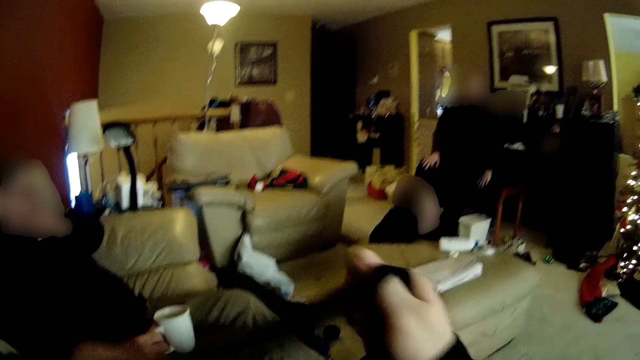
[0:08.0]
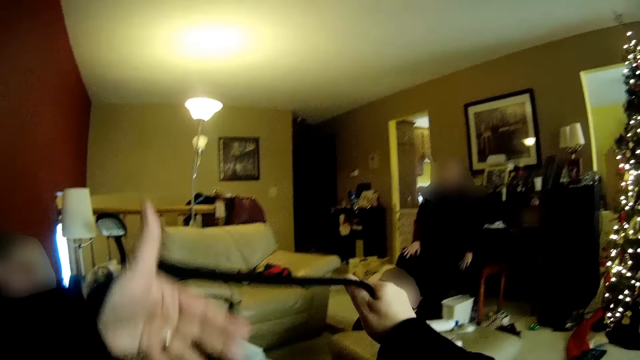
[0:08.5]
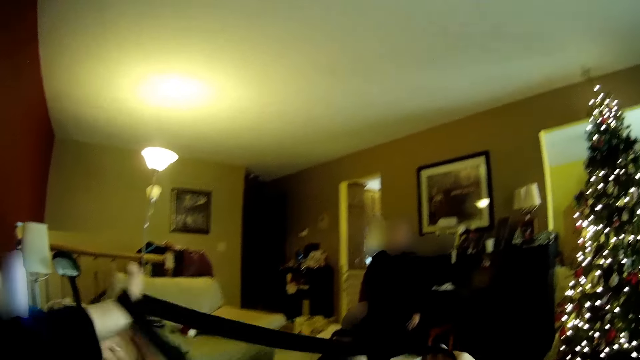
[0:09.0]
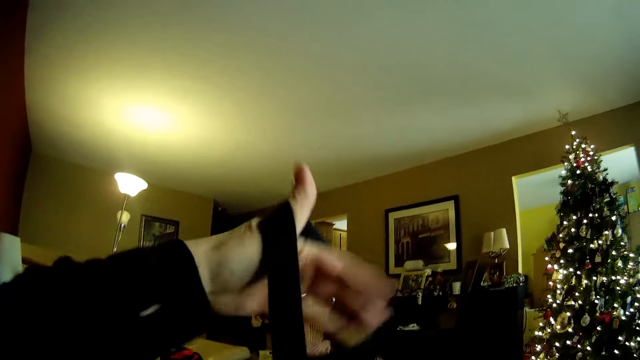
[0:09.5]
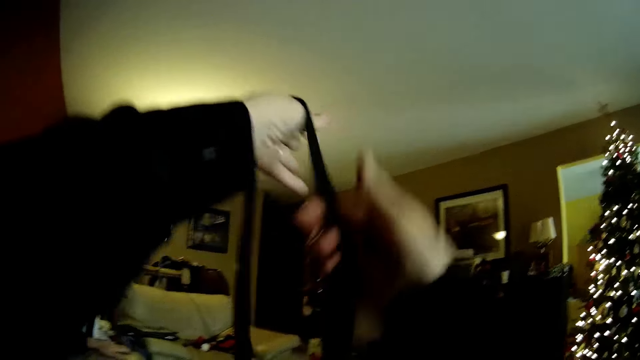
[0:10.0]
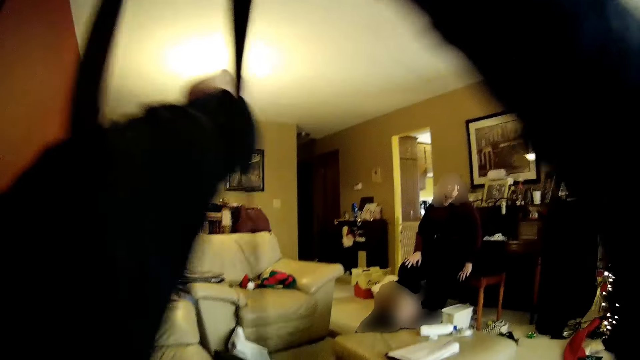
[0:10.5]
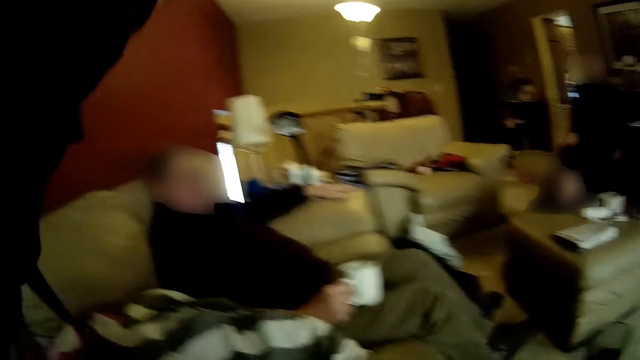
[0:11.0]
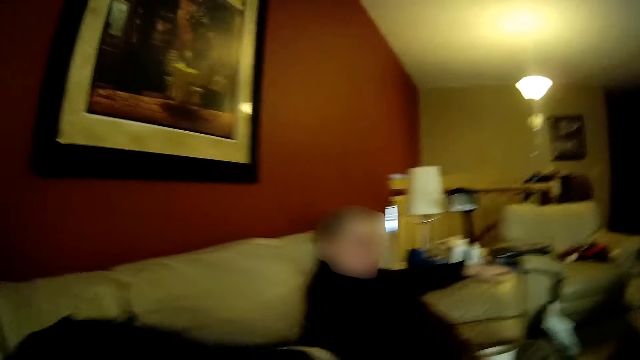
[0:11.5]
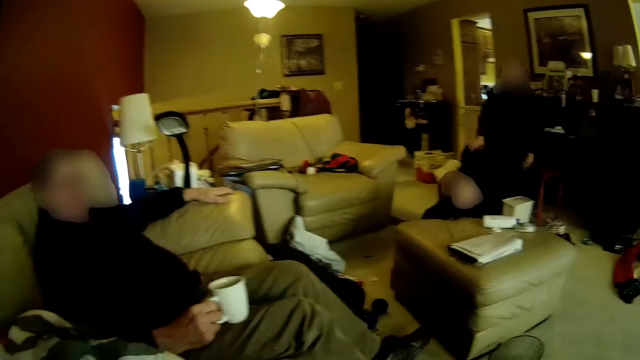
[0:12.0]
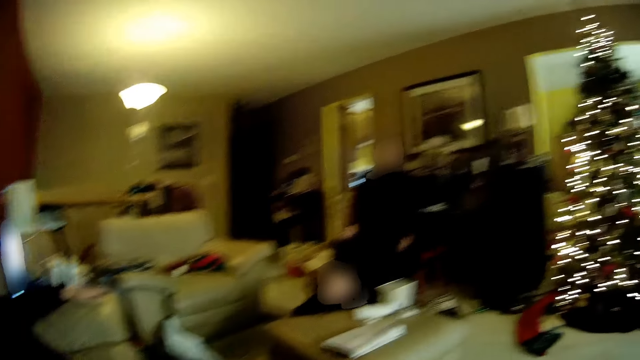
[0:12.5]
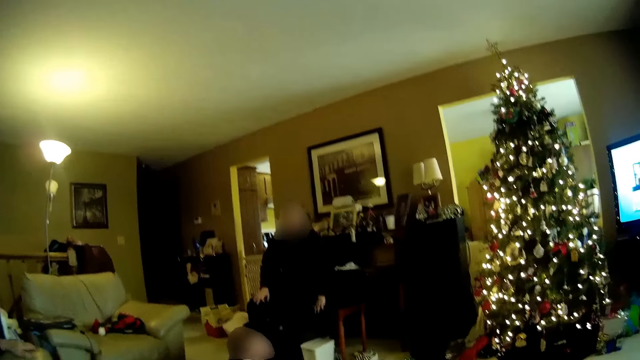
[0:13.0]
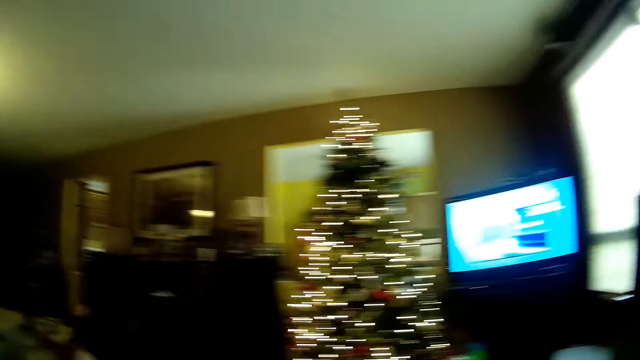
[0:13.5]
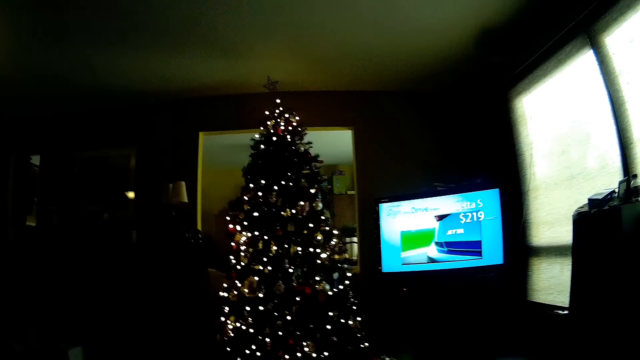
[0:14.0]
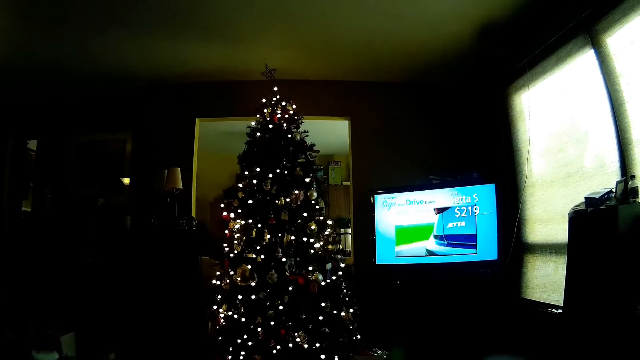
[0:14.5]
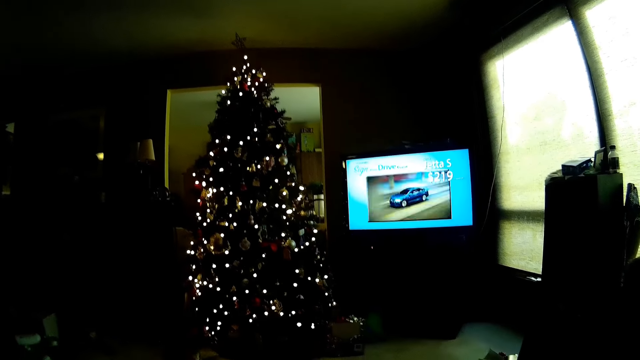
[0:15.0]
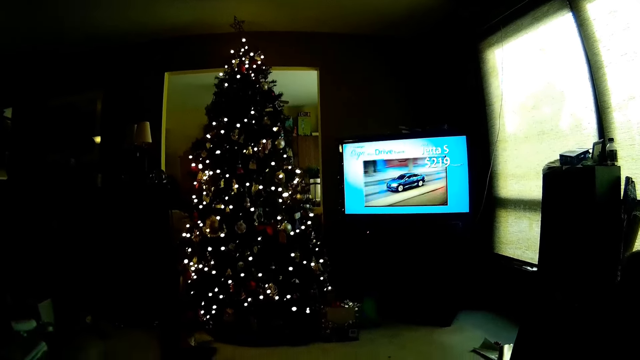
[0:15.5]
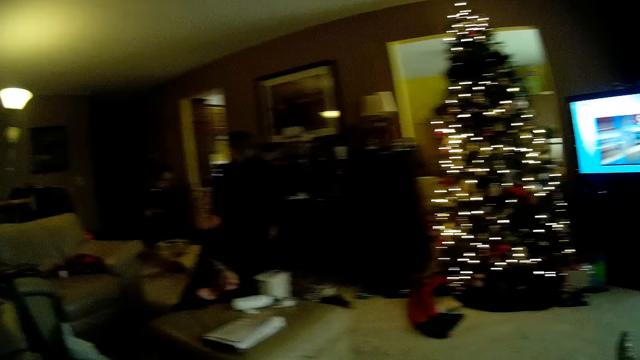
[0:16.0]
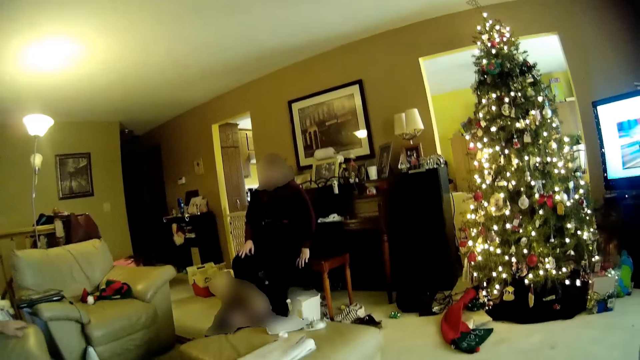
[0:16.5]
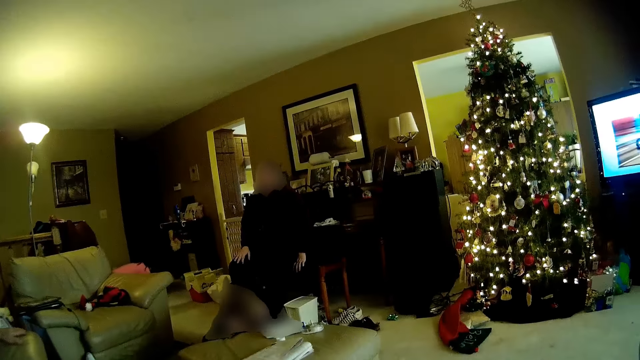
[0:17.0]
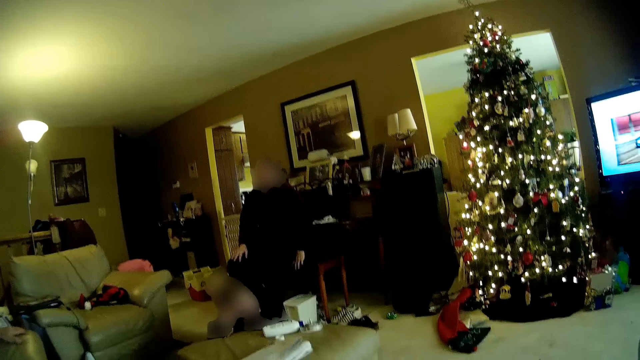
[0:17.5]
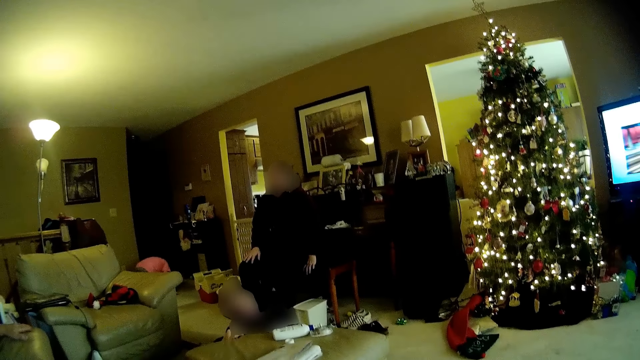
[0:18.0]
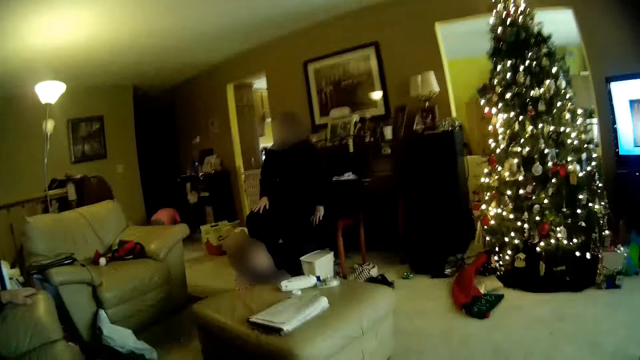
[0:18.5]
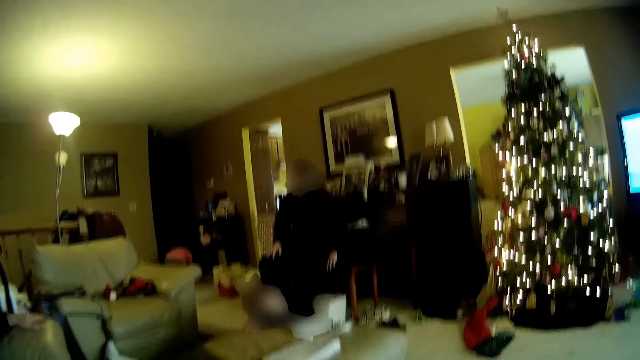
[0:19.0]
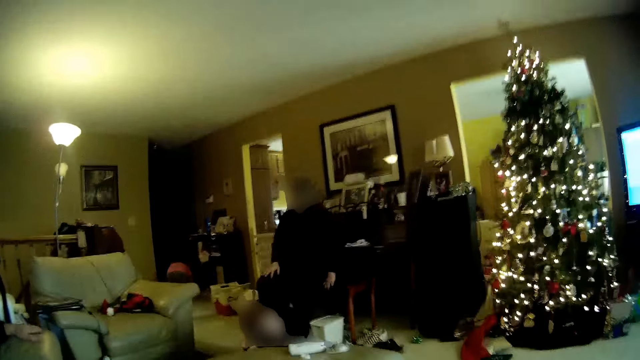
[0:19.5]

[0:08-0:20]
The camera wearer holds the bag. They look around.

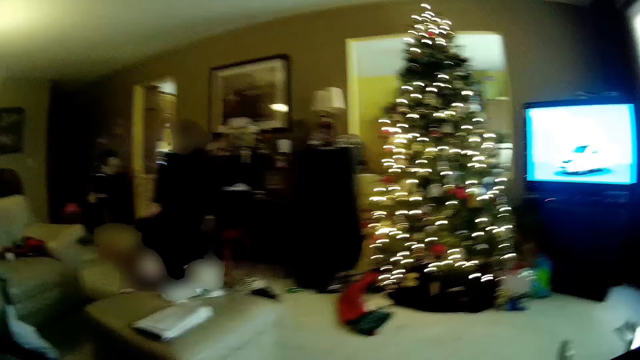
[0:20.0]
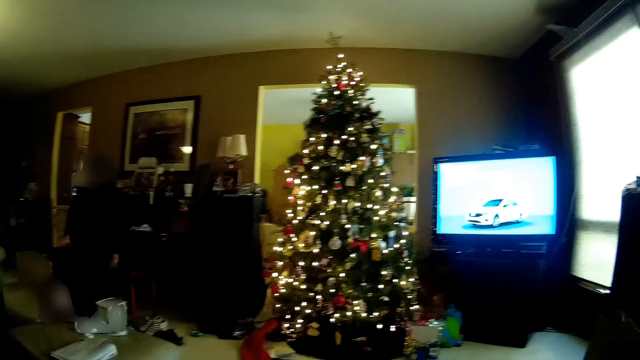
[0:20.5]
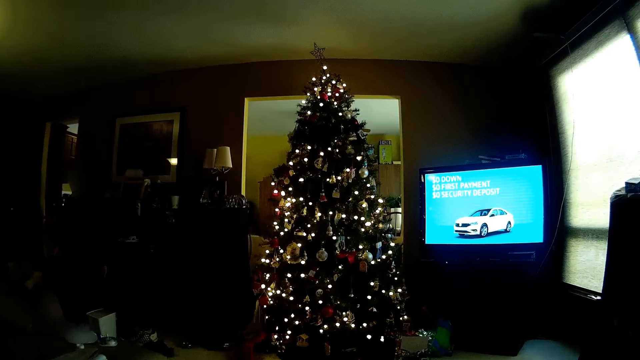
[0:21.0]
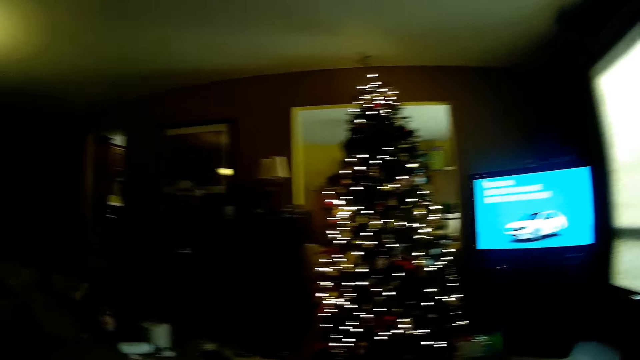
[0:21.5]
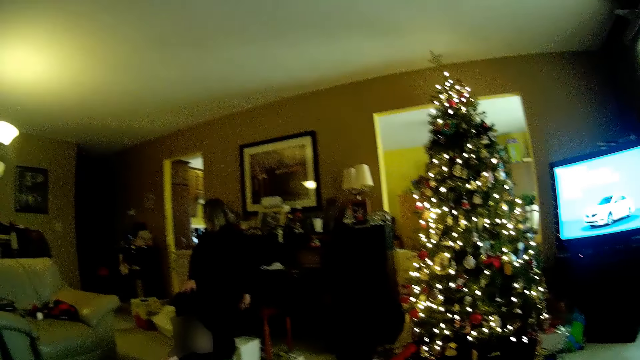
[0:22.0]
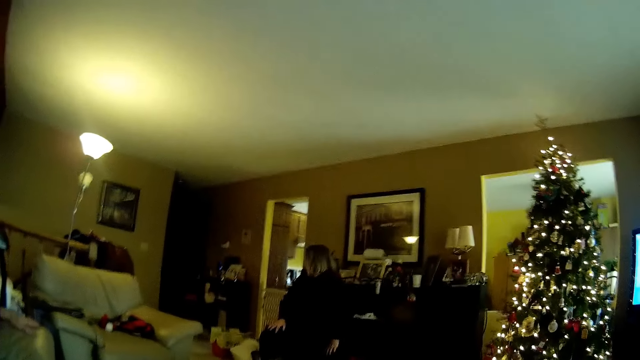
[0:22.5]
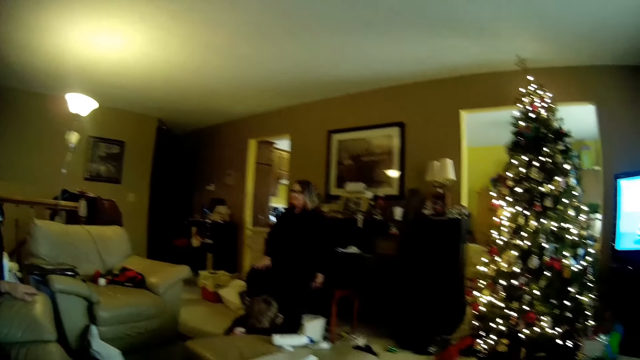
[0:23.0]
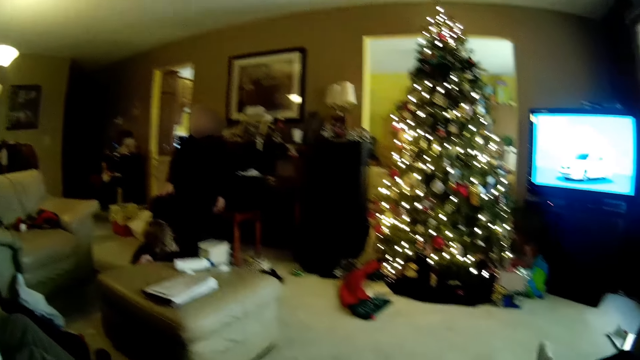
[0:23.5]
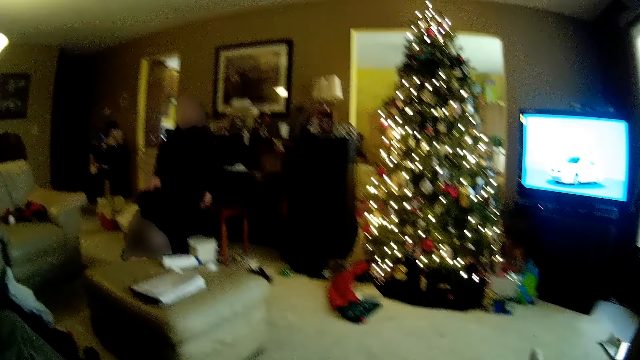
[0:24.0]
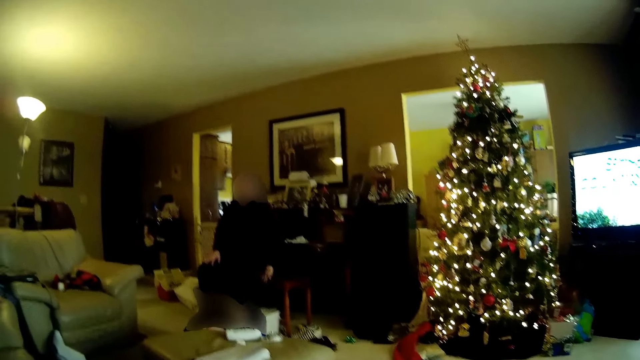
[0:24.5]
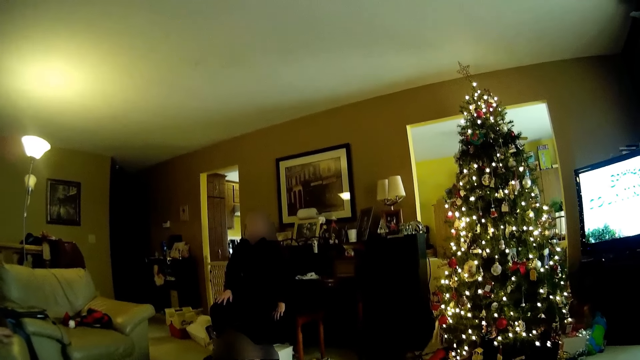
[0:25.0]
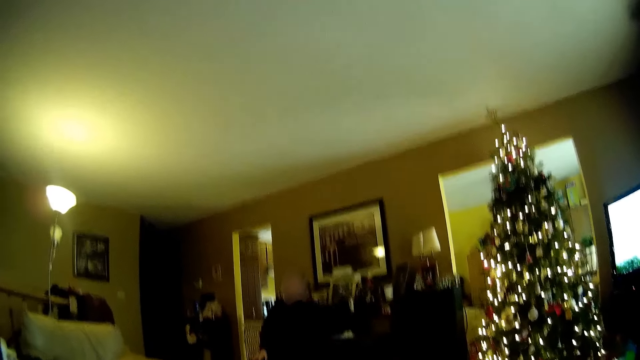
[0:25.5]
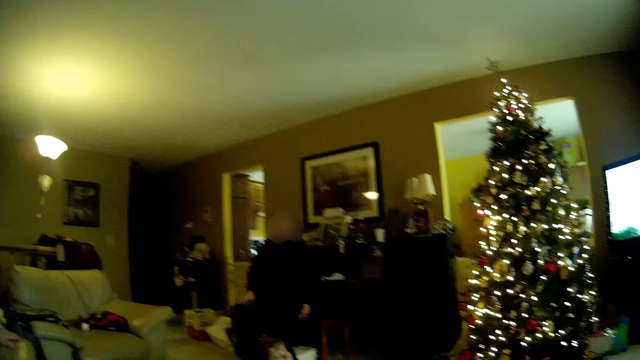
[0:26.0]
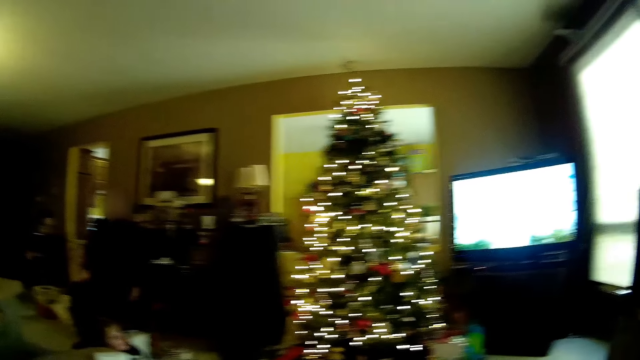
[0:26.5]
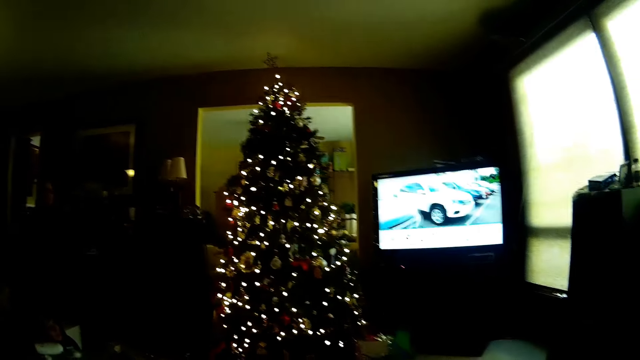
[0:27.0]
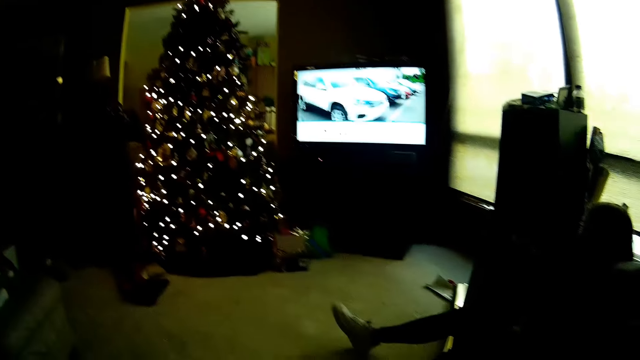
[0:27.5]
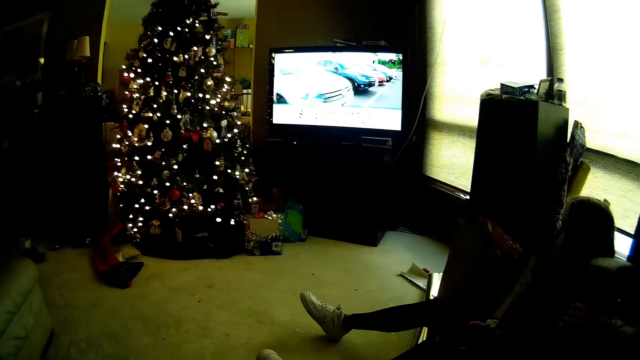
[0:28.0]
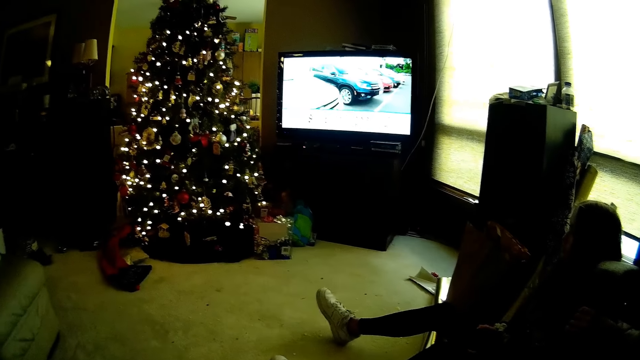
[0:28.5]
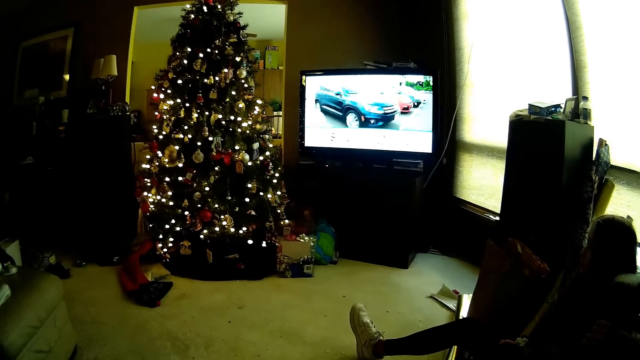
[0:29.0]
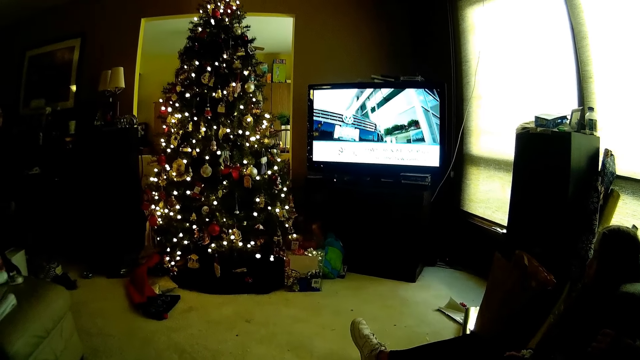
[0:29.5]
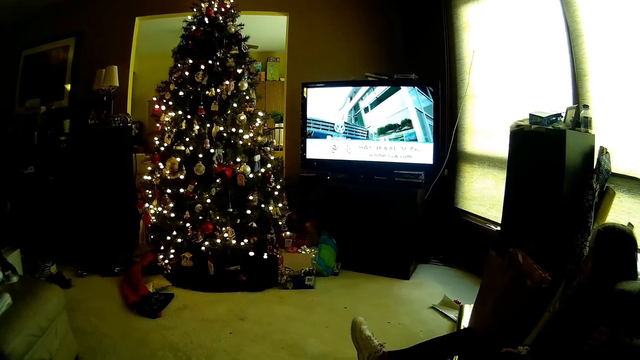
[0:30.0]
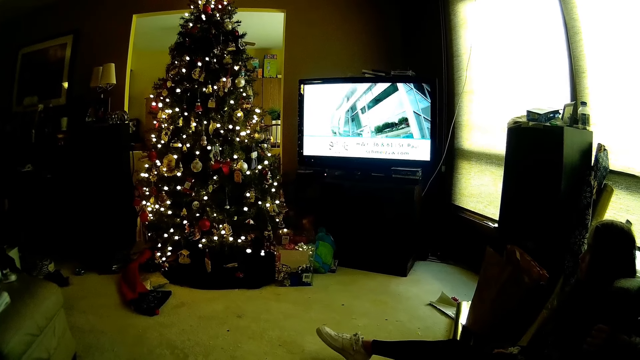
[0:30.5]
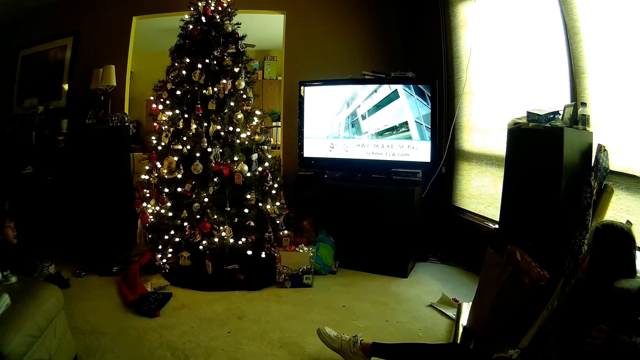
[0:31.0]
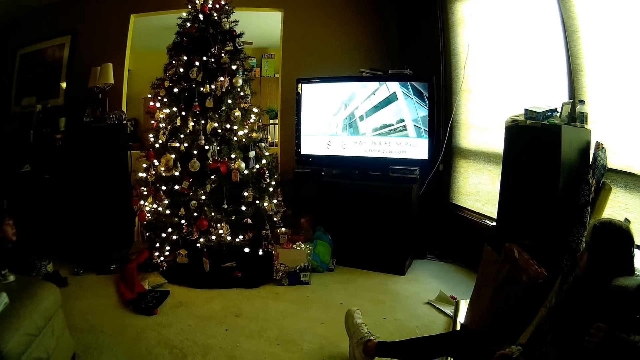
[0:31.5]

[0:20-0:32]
A woman sits on the couch.
